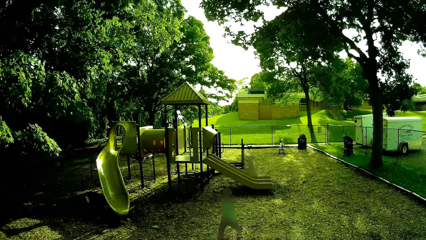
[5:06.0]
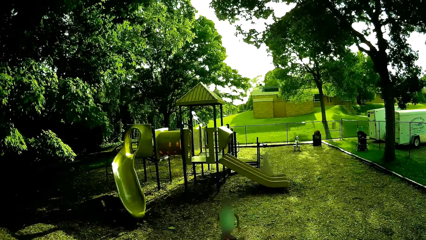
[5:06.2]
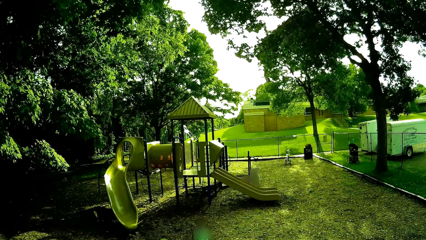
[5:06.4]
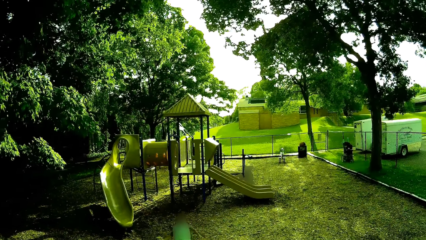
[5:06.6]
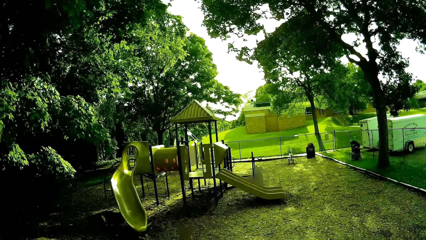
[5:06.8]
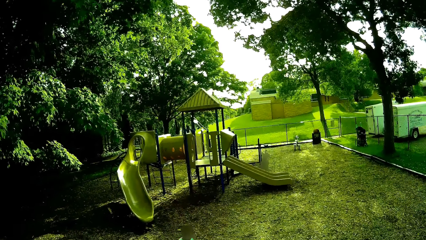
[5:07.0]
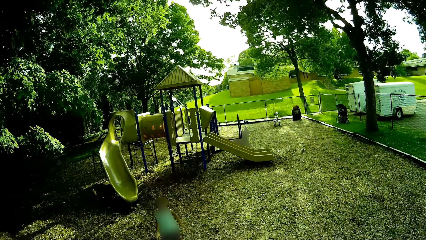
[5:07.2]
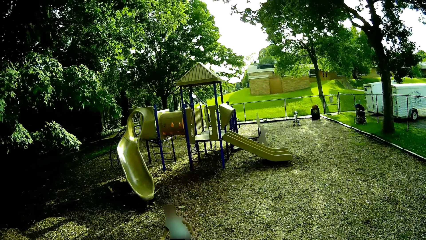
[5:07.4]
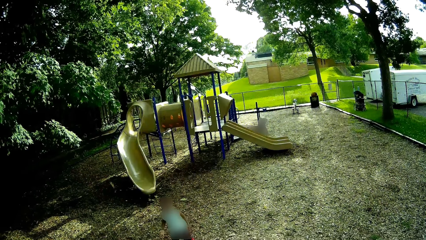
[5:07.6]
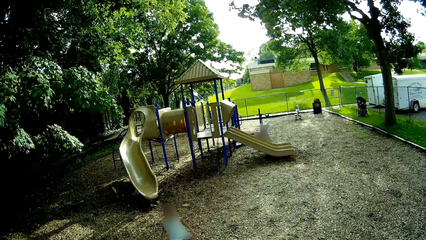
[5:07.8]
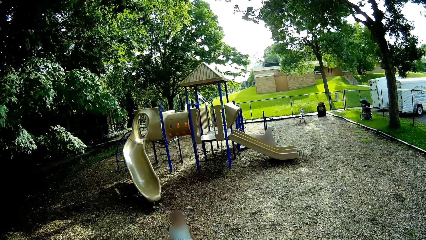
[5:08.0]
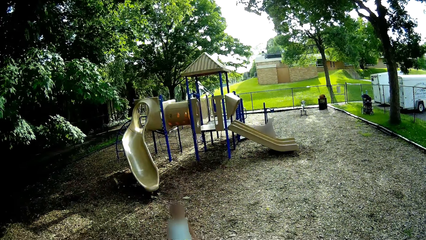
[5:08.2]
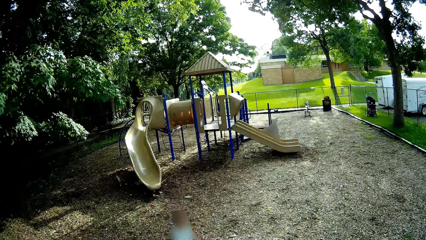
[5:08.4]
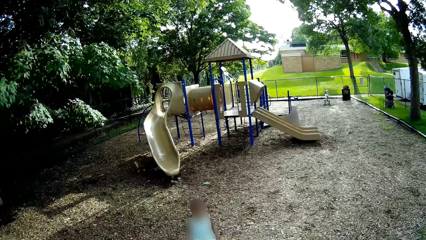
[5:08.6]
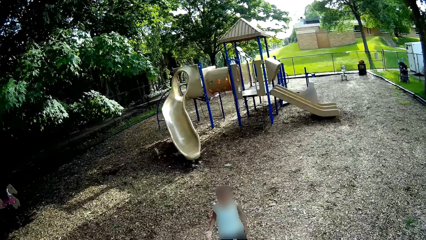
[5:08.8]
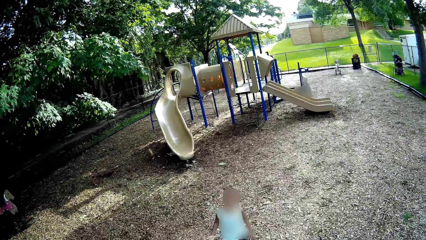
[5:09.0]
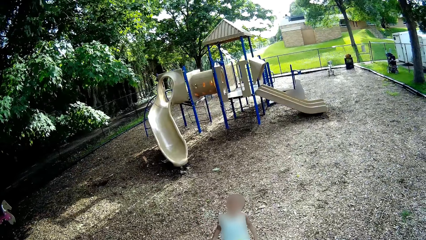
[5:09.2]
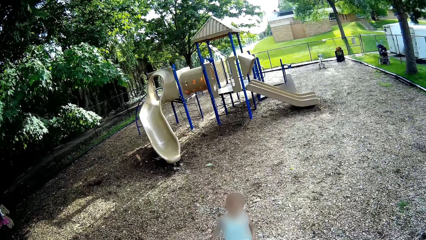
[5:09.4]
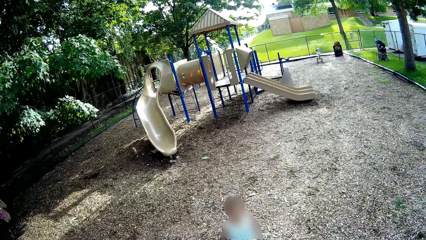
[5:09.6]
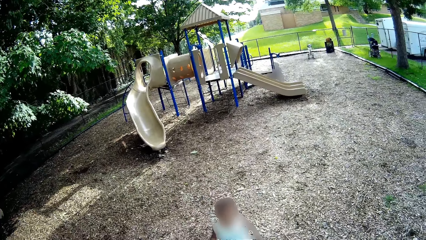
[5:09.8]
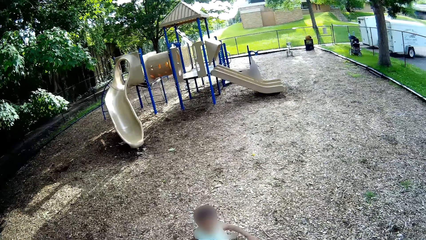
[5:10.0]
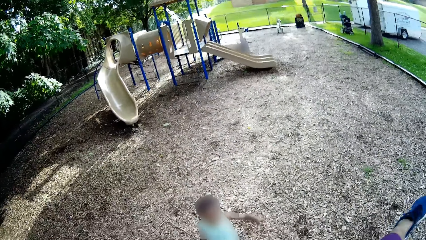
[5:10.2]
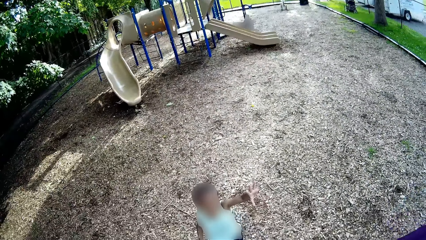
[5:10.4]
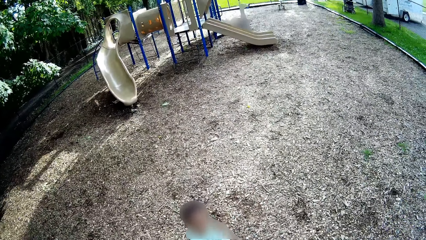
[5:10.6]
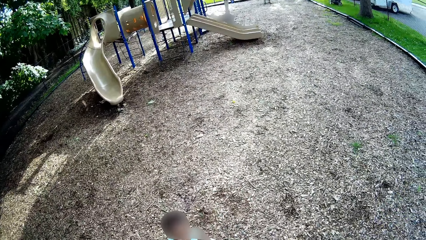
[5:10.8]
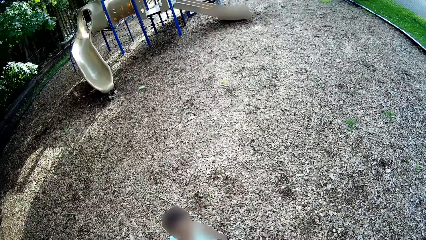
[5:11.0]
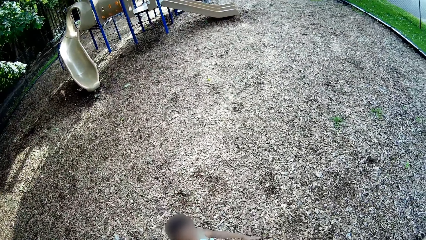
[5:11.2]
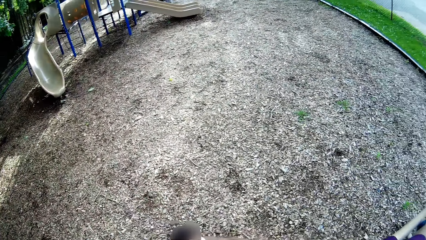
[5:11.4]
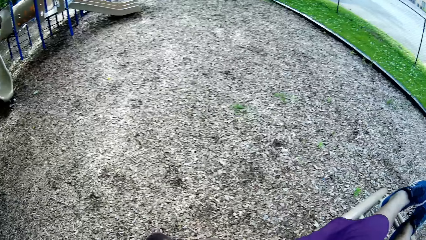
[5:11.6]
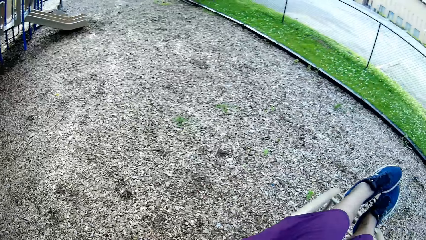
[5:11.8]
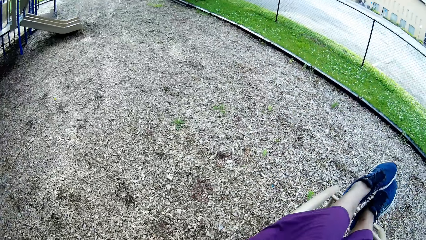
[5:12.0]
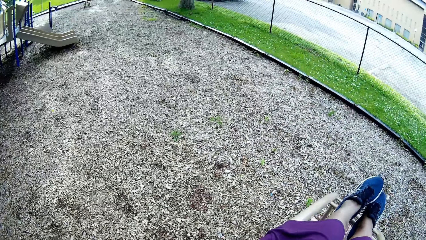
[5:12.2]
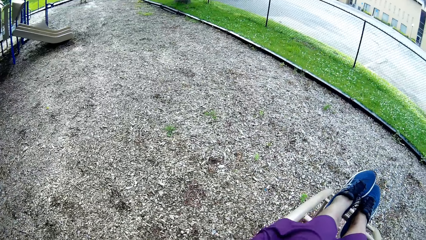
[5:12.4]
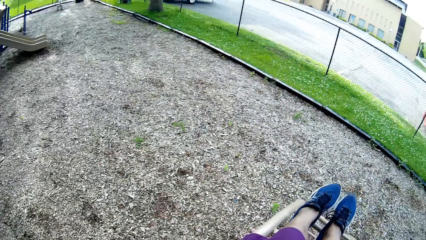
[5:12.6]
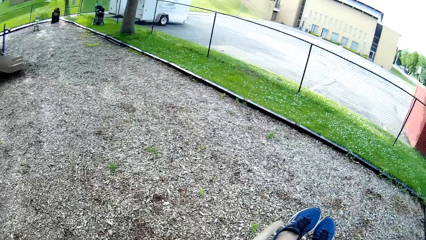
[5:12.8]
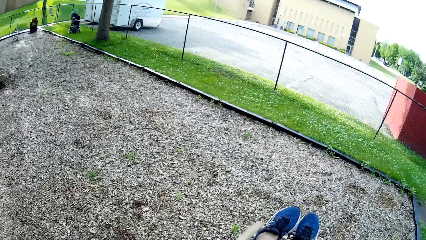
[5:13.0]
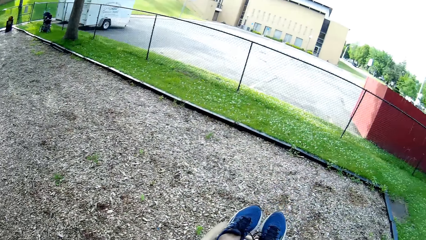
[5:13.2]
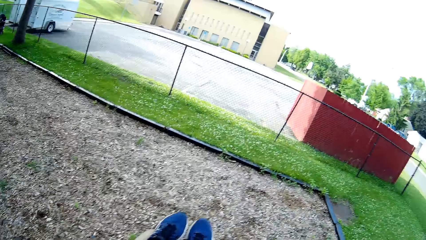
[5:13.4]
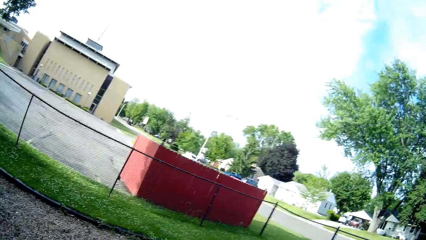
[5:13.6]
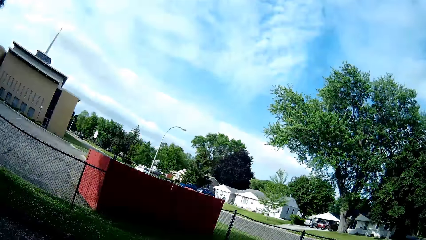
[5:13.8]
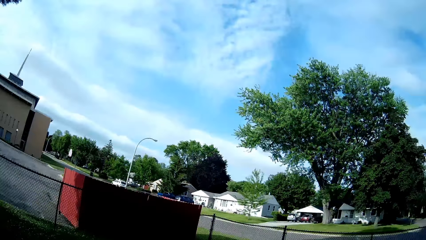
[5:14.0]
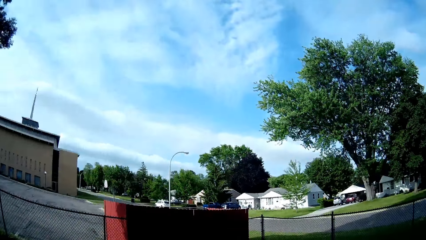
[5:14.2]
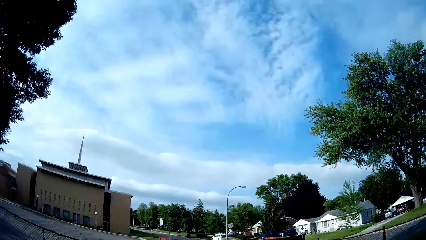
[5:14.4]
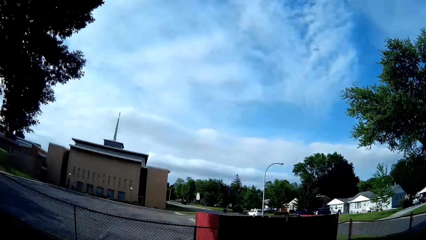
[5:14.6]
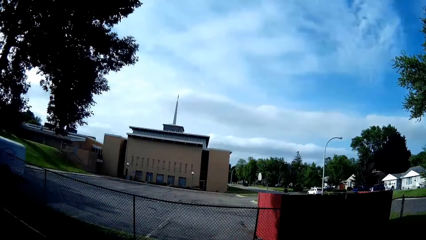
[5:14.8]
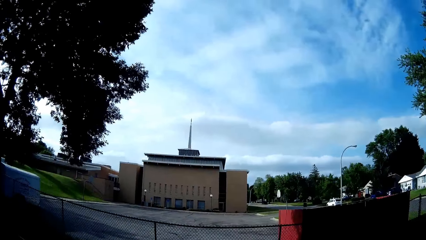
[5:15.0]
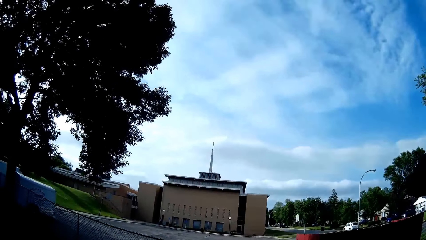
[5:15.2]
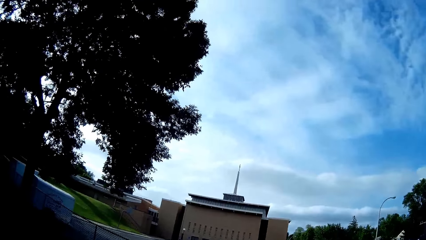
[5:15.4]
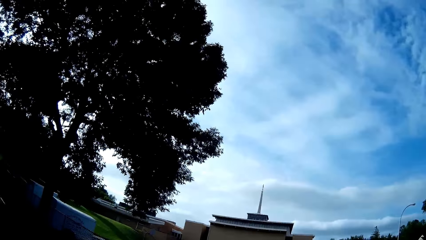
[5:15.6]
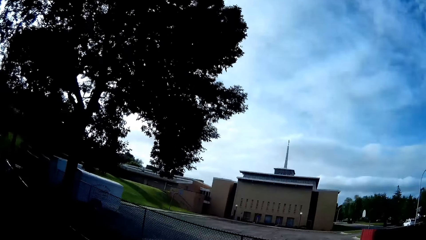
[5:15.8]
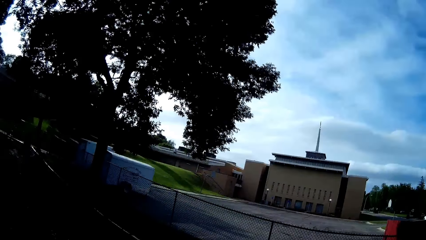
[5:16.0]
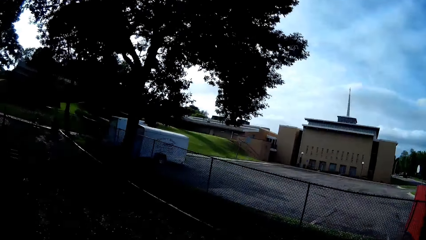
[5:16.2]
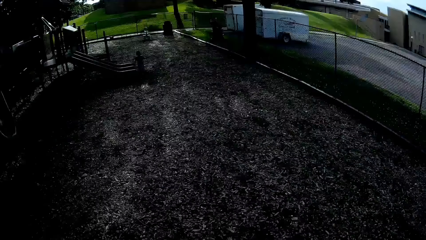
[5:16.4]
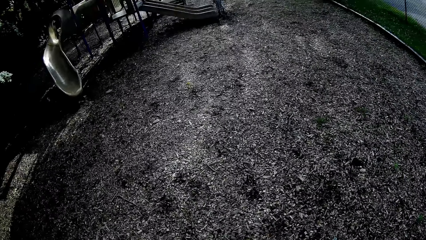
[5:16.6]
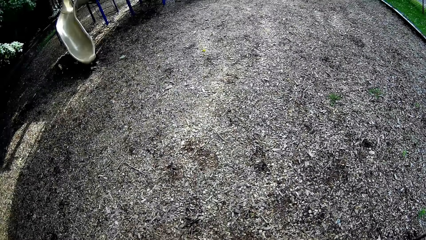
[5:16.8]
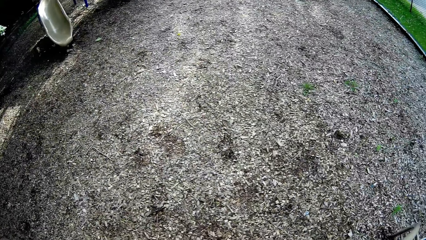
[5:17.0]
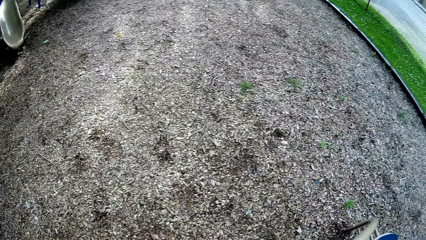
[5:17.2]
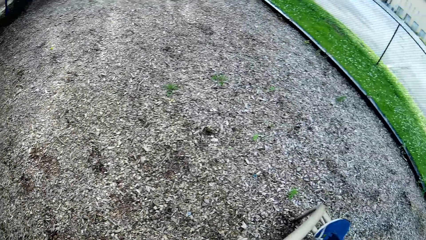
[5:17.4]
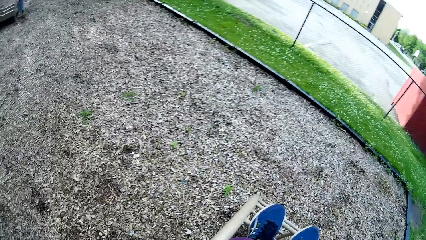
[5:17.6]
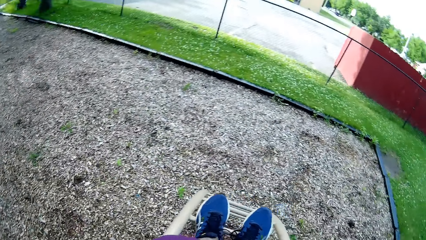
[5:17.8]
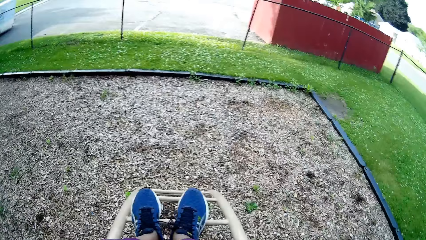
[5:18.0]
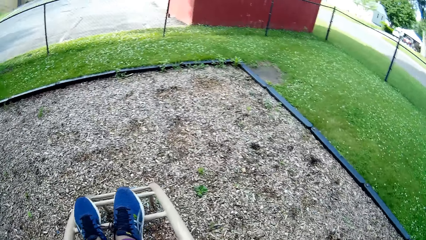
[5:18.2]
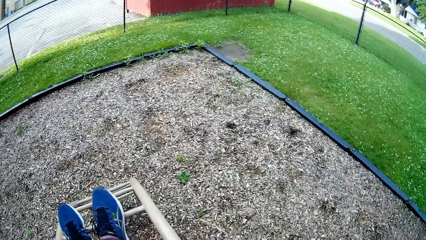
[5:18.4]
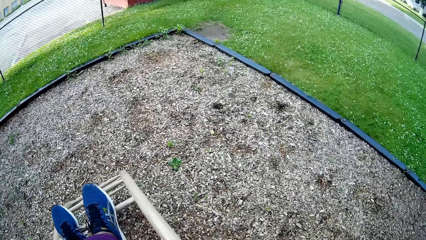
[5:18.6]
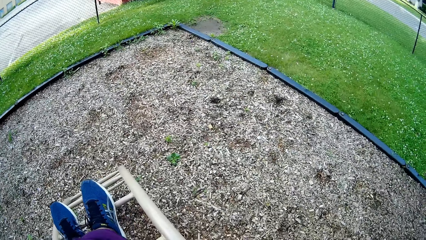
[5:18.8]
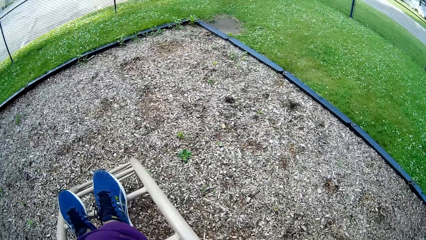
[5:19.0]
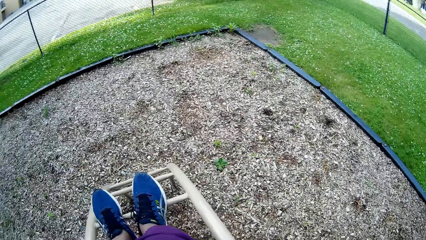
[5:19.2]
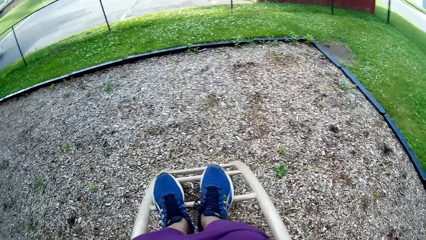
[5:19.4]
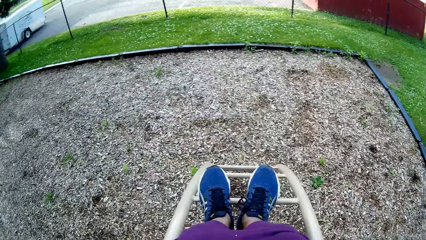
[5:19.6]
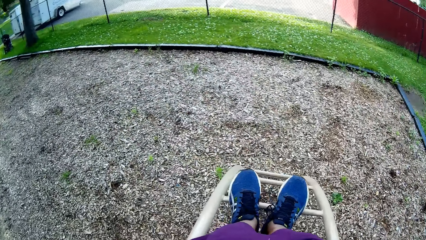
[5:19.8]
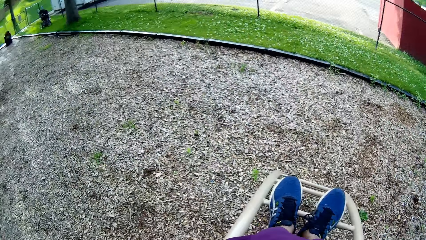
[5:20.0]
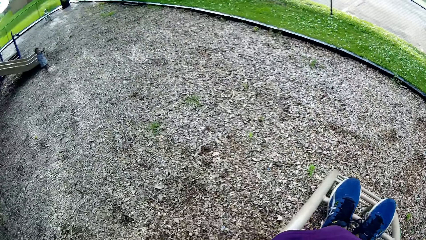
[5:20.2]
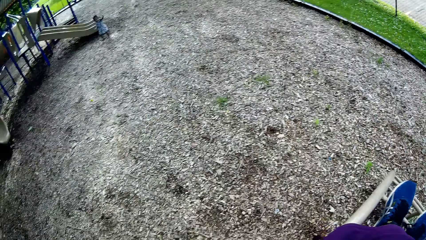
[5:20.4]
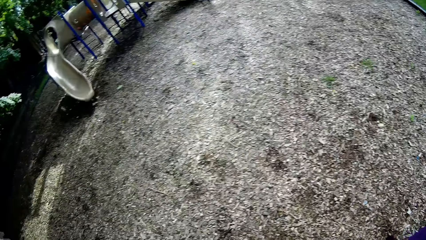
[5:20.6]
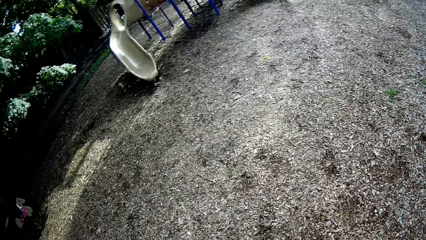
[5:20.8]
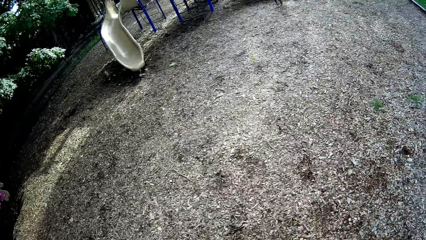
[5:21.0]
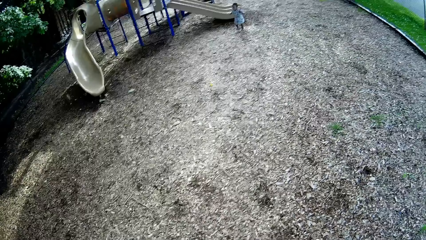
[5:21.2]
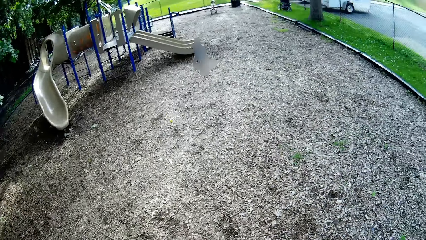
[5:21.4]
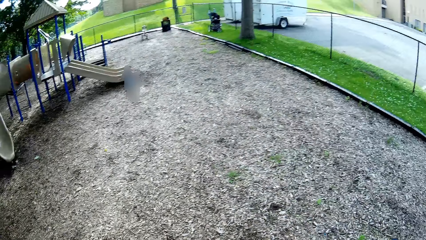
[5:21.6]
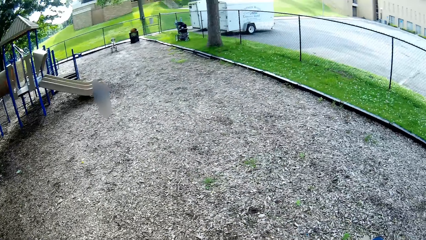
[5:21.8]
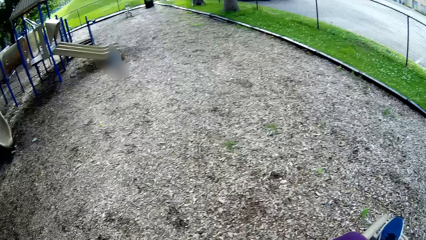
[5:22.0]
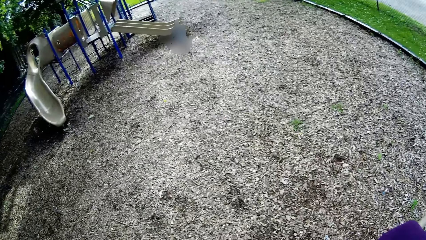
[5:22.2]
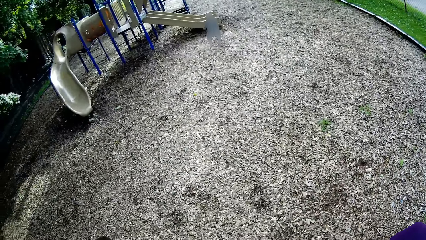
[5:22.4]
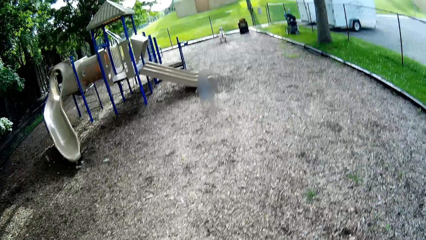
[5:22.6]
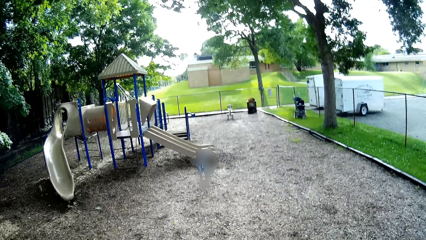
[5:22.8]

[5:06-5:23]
A child talks to the camera wearer. The camera wearer converses with the child.
